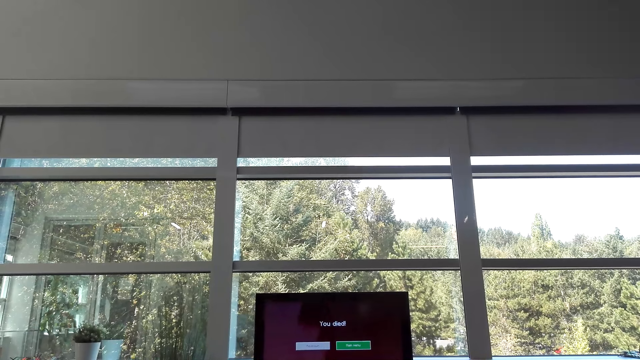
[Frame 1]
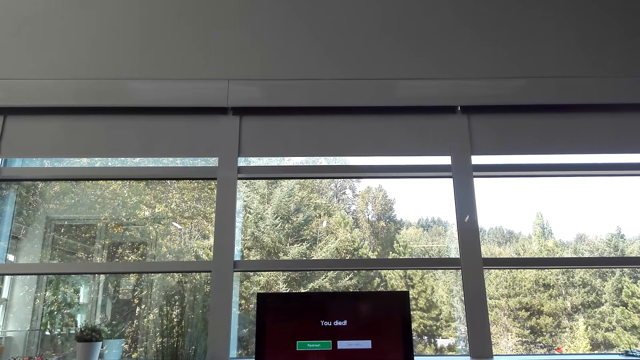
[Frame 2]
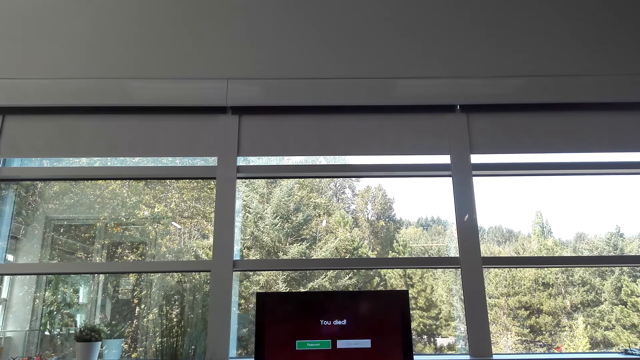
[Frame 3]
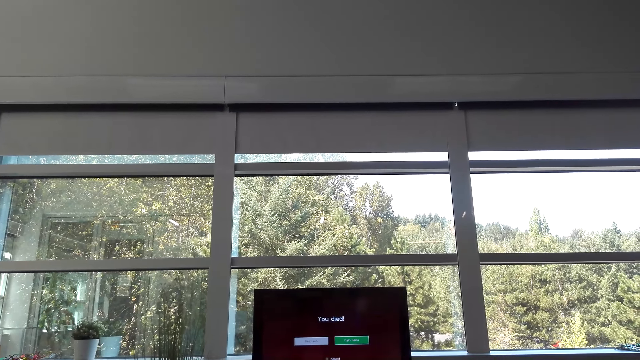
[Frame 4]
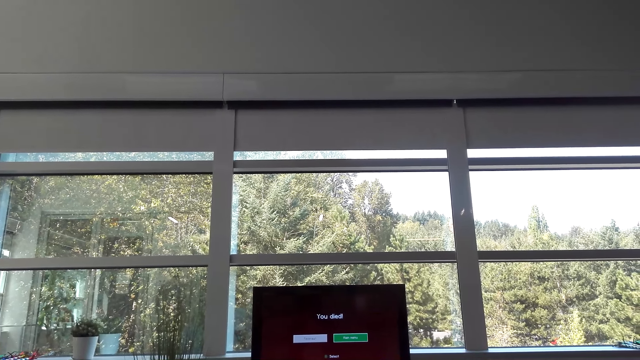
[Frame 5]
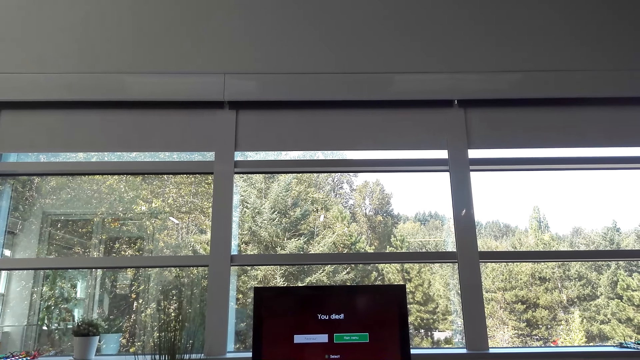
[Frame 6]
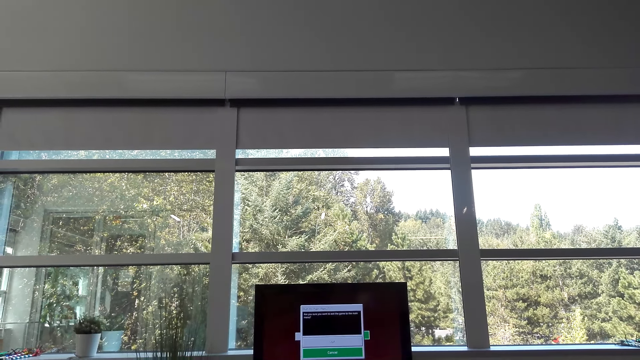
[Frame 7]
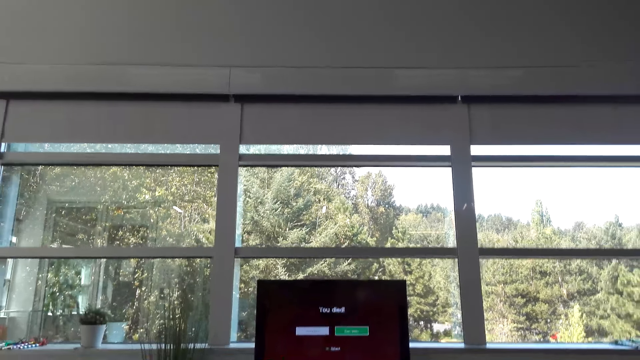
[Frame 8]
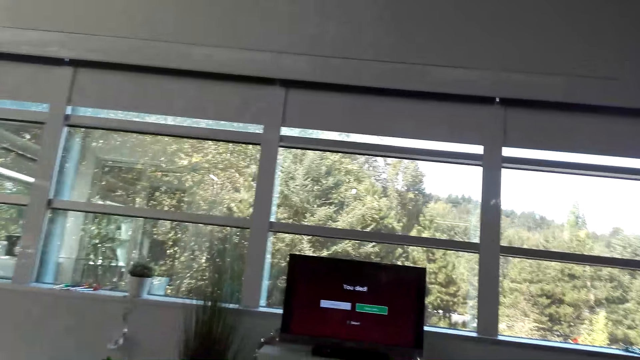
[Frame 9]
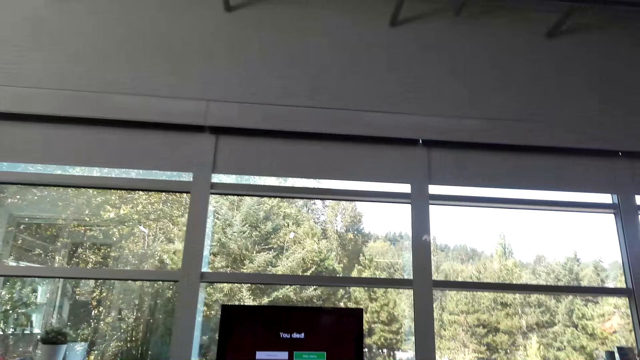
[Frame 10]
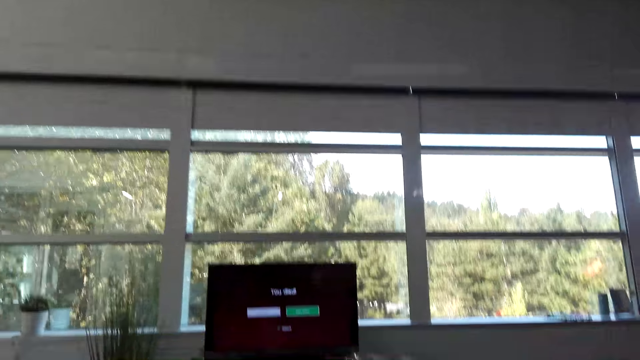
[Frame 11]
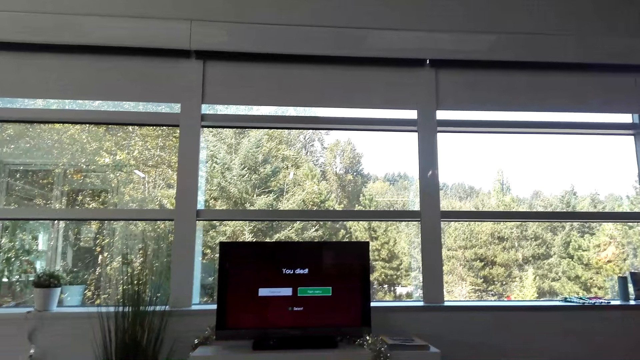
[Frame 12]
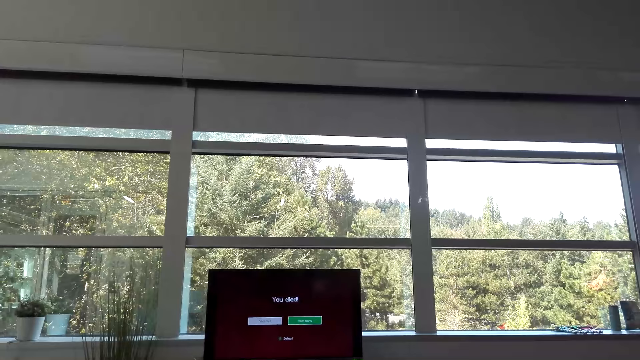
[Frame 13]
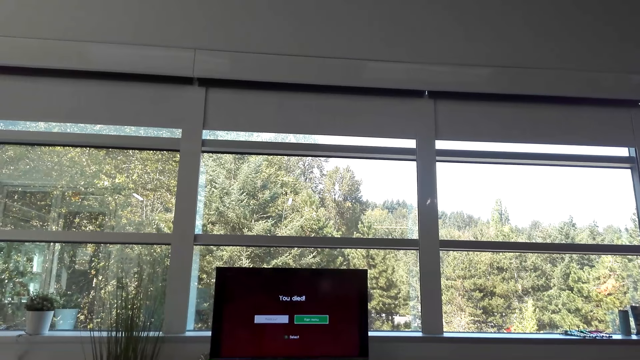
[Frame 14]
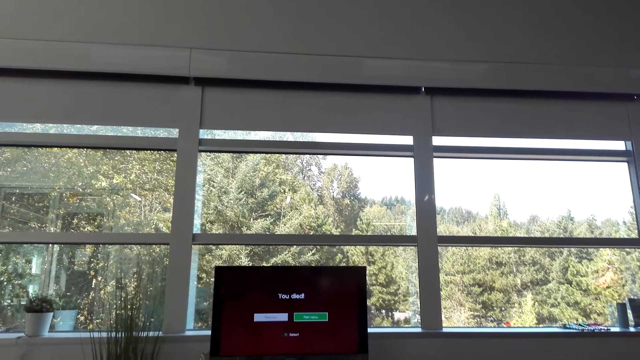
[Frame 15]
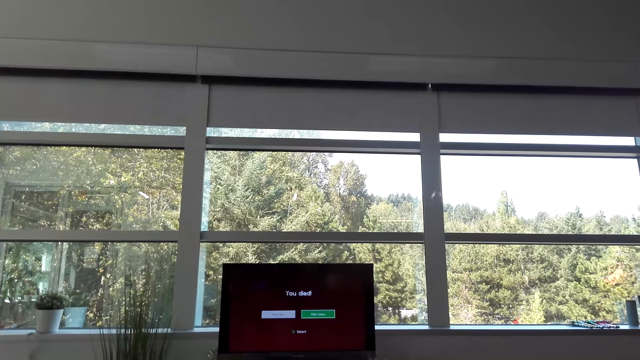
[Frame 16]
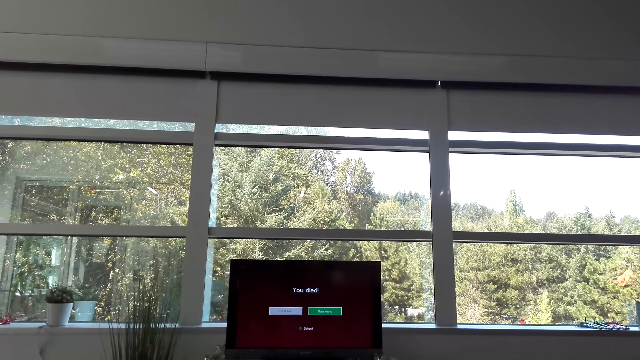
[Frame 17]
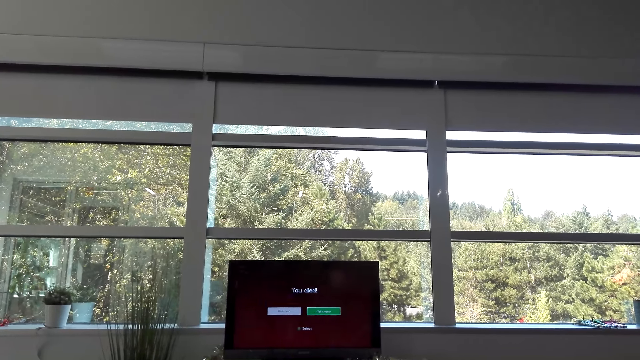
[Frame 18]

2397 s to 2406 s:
The camera wearer talks with a man.

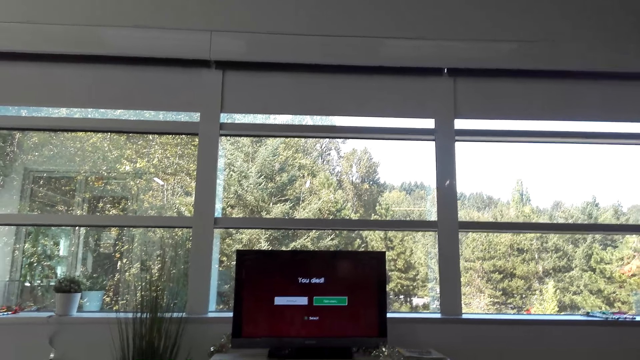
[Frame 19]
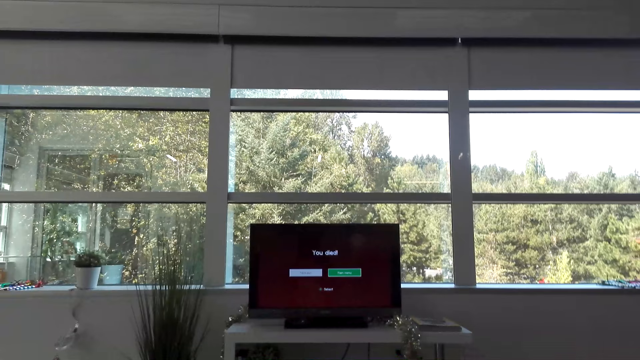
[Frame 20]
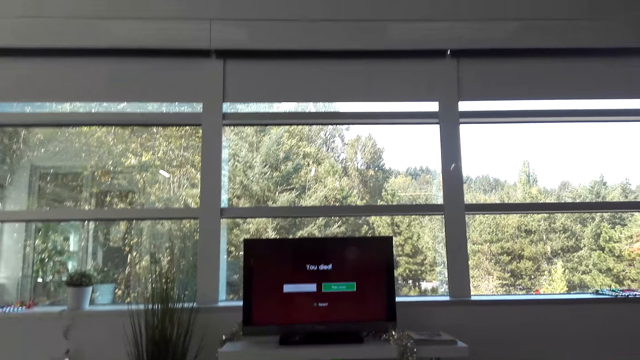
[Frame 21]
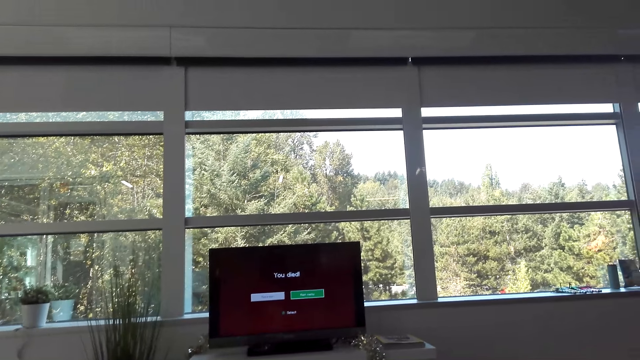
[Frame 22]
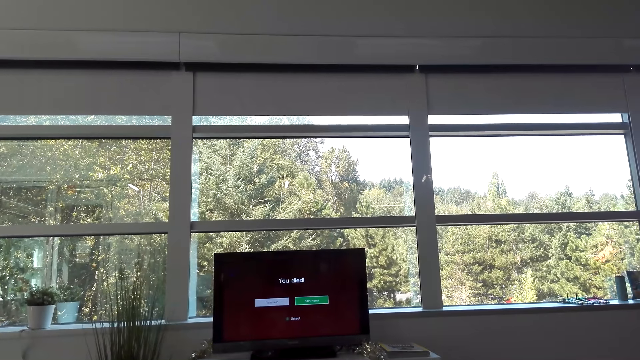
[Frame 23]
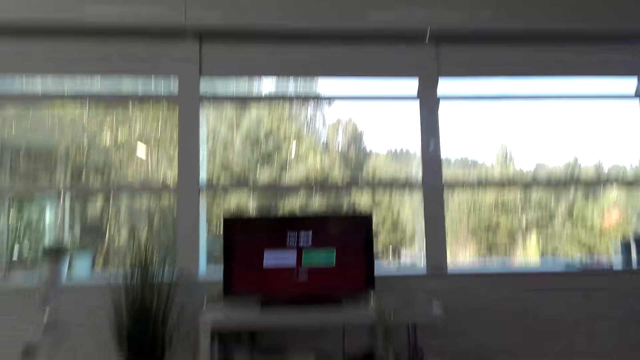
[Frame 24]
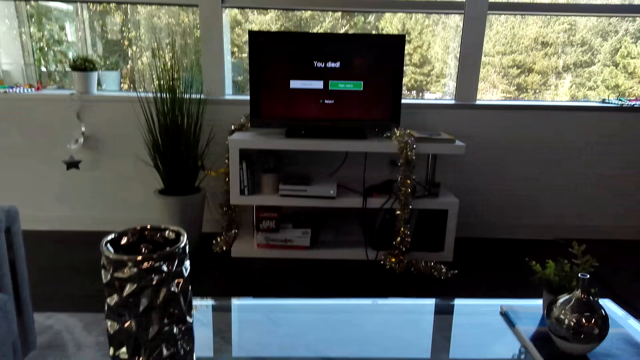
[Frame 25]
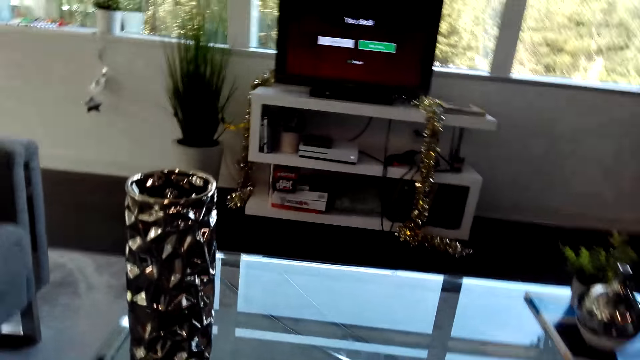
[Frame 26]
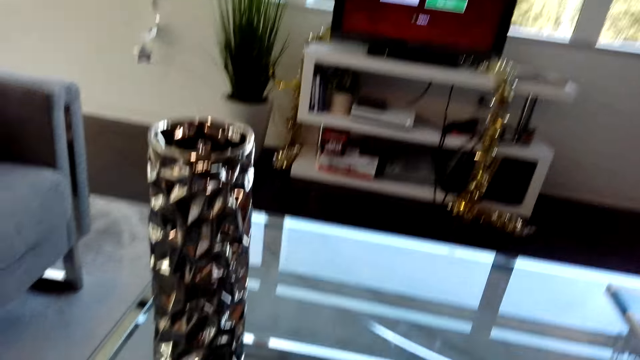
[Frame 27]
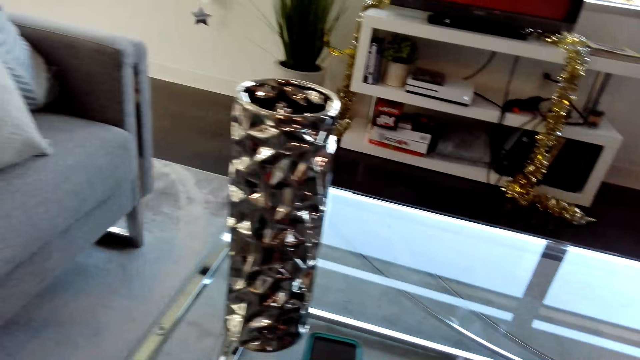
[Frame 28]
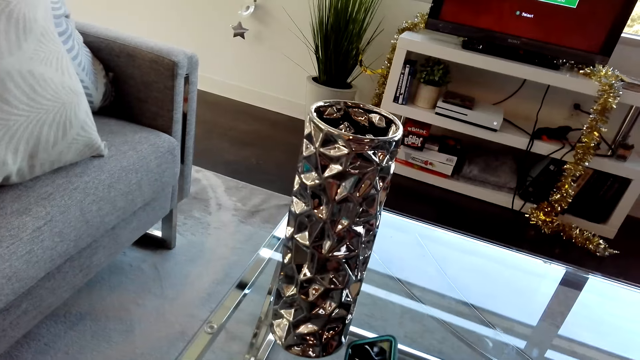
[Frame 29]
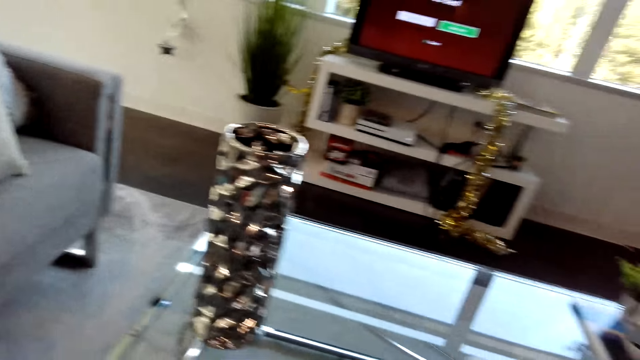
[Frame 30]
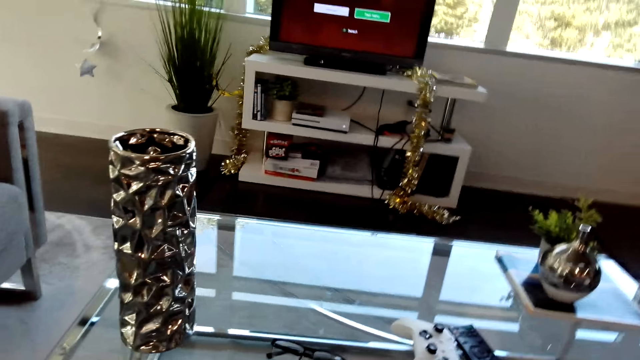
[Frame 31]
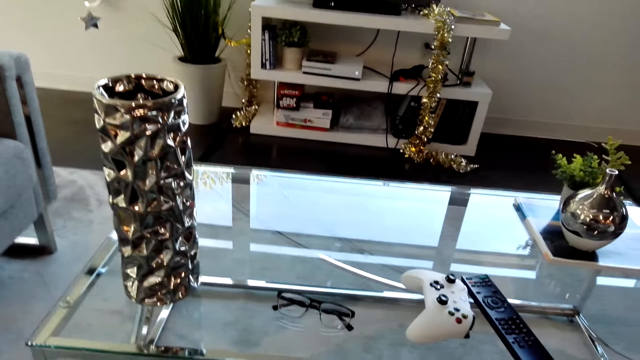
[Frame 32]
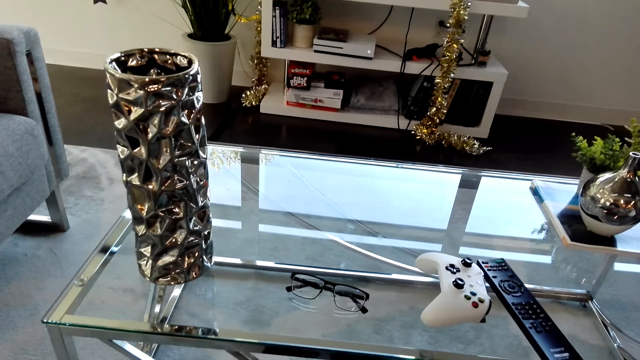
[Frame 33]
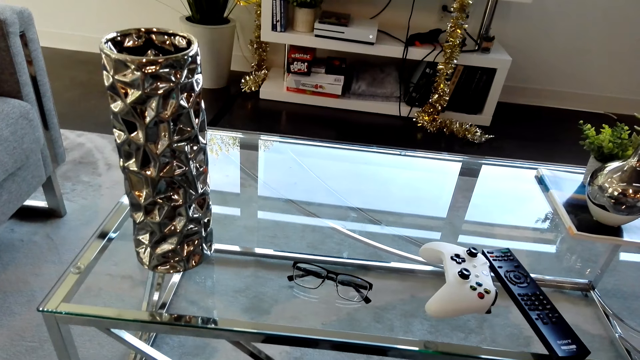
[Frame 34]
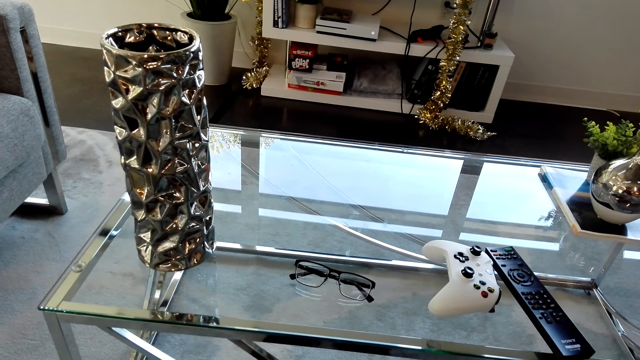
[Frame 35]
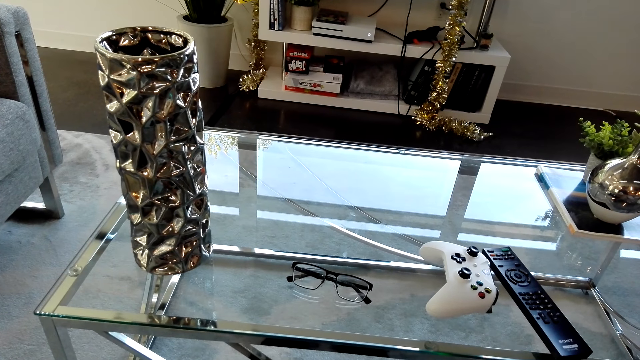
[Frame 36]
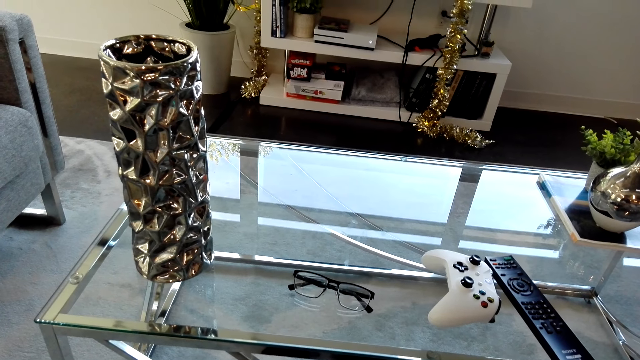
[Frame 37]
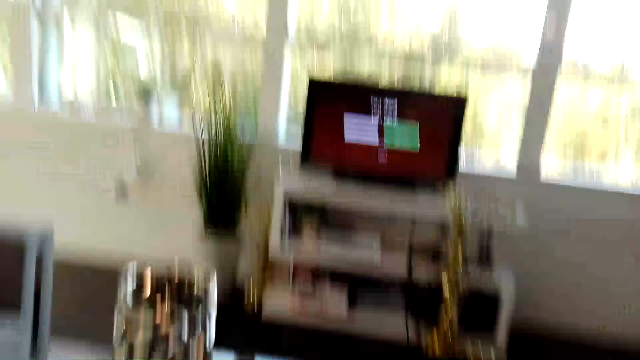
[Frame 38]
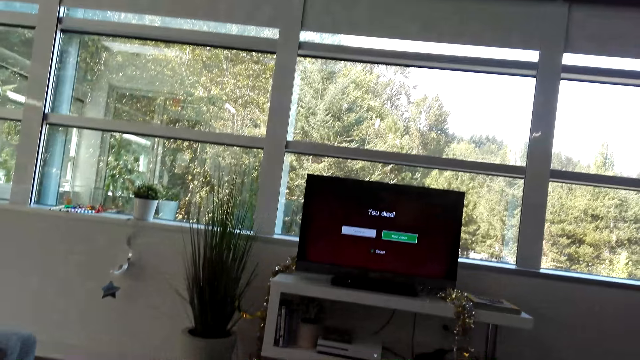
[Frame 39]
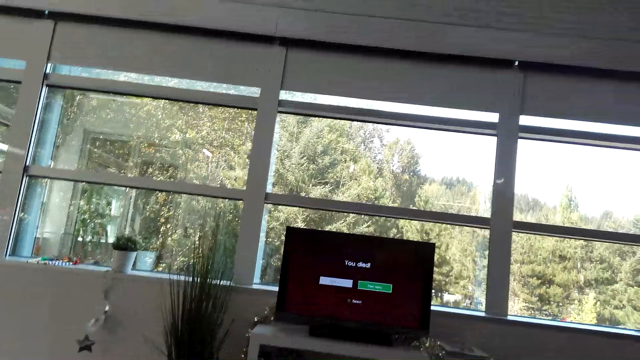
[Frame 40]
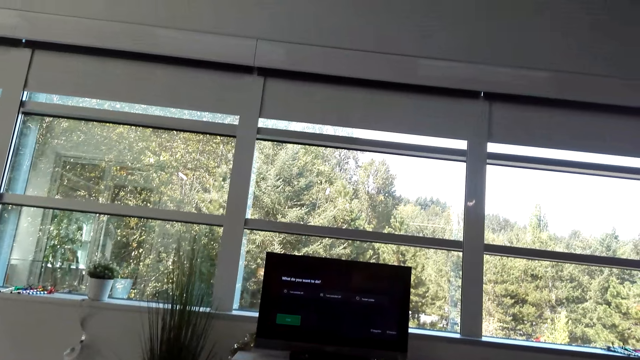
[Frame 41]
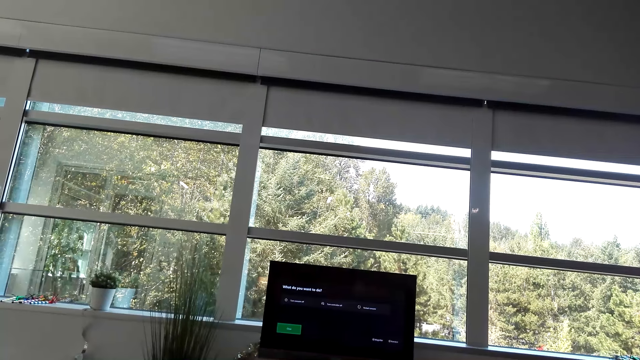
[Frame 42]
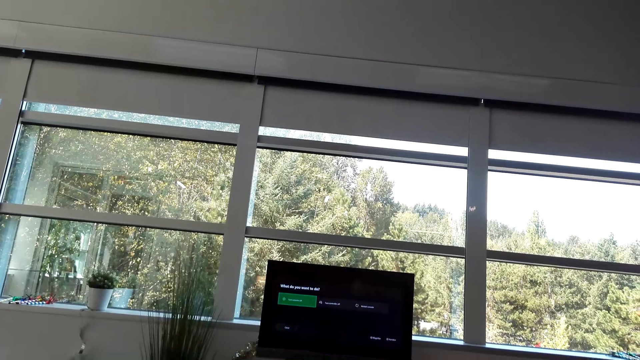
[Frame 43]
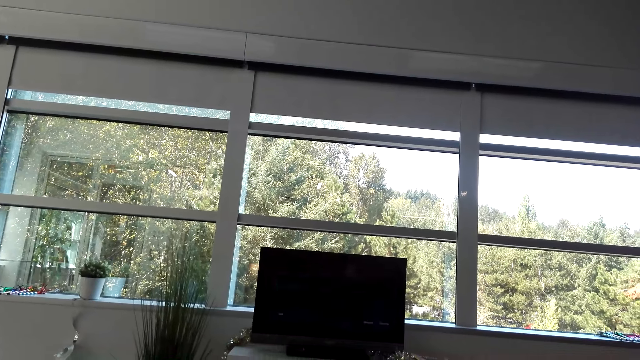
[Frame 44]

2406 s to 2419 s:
The camera wearer looks around the house. A man talks. The camera wearer stares at the table. They look around the house. They operate the television with a remote control.
